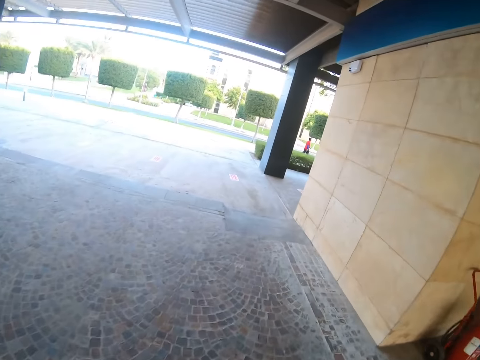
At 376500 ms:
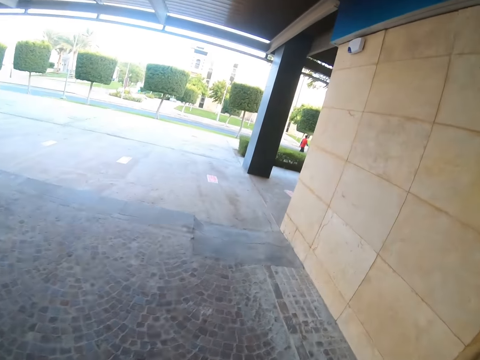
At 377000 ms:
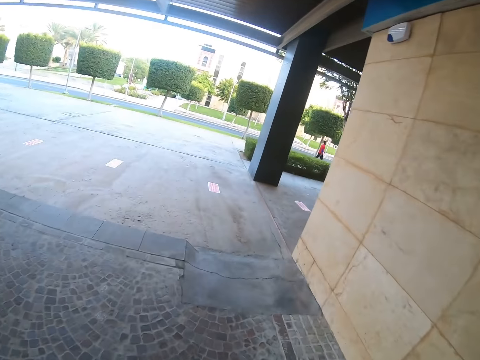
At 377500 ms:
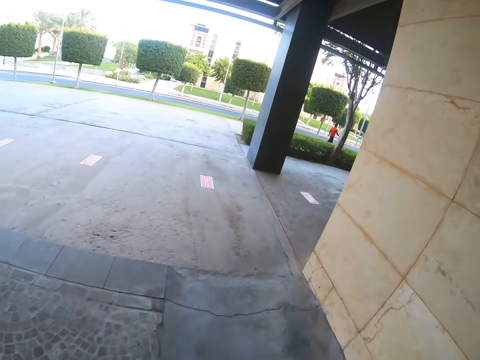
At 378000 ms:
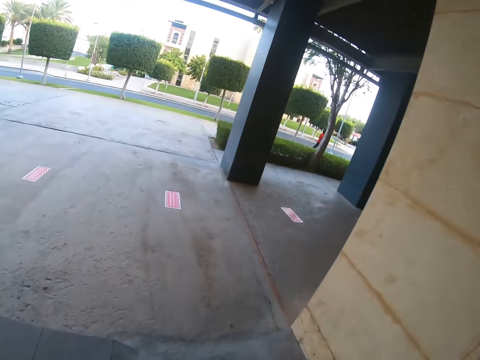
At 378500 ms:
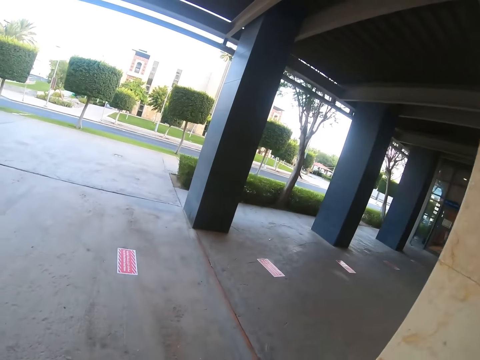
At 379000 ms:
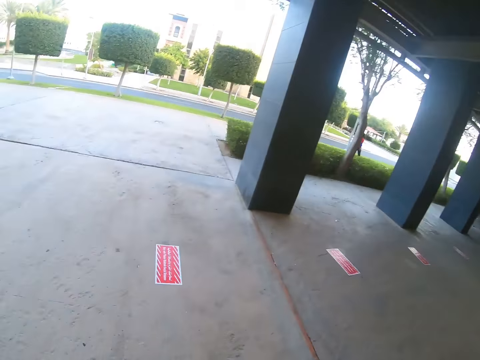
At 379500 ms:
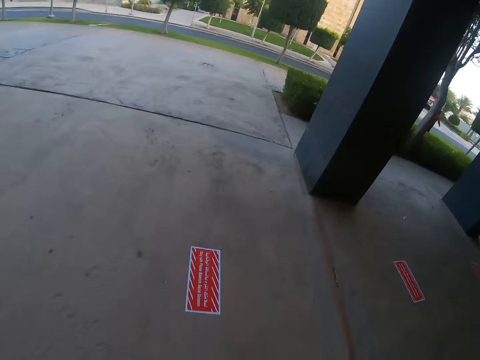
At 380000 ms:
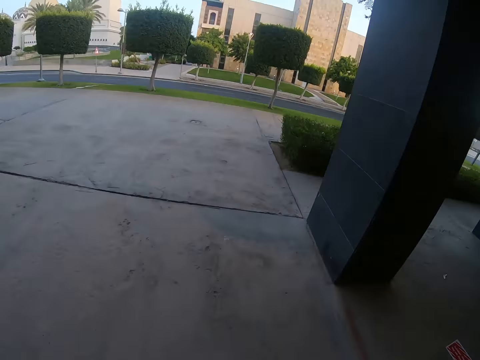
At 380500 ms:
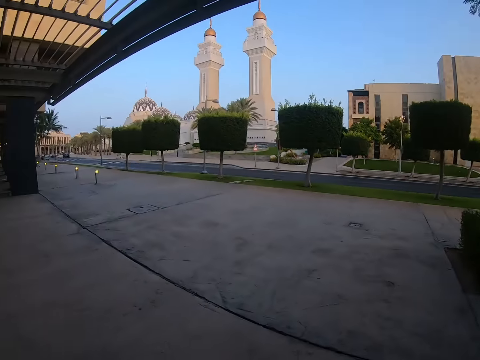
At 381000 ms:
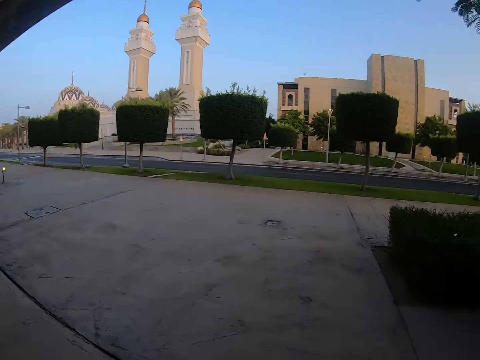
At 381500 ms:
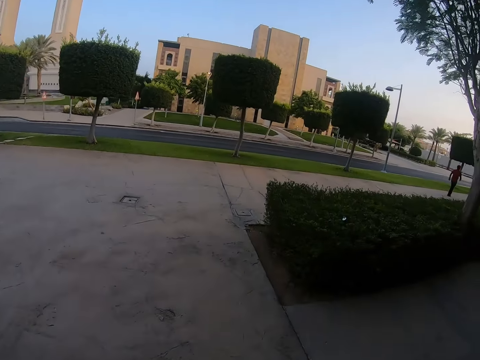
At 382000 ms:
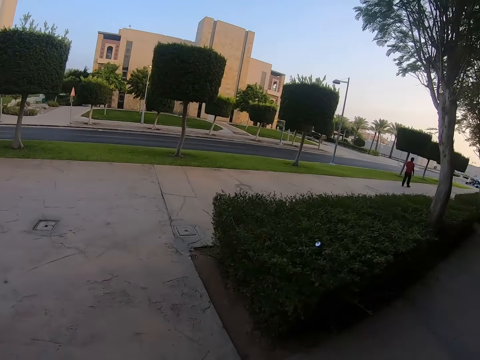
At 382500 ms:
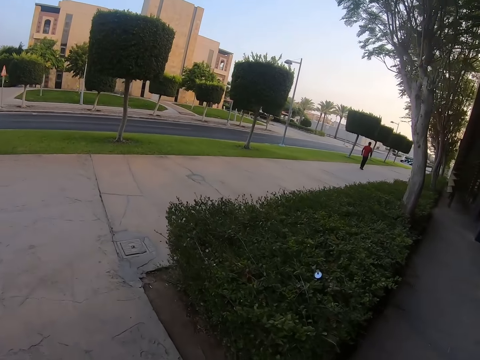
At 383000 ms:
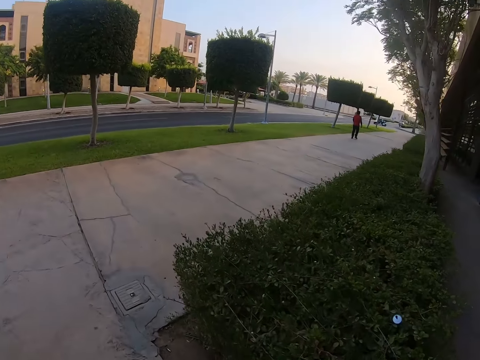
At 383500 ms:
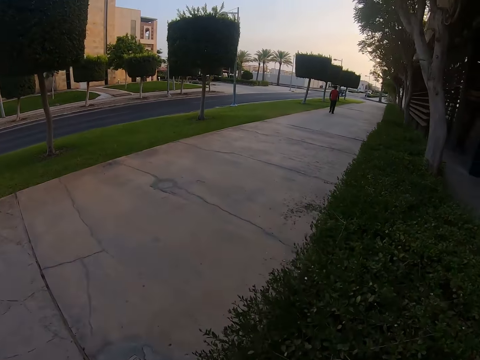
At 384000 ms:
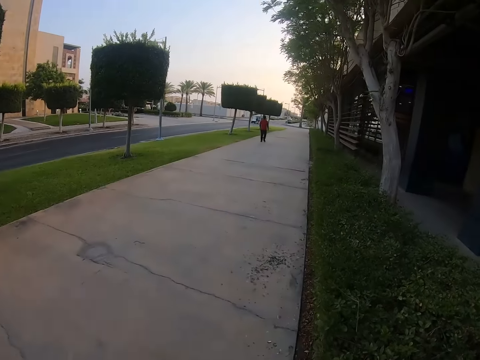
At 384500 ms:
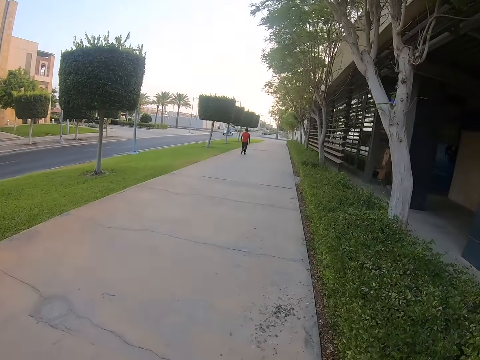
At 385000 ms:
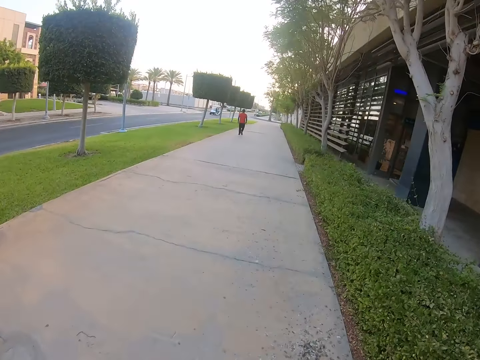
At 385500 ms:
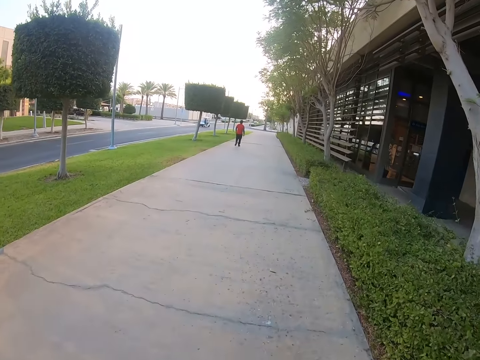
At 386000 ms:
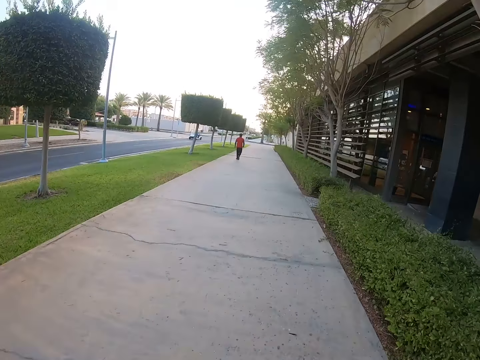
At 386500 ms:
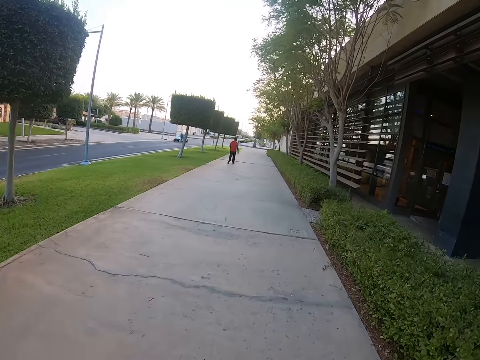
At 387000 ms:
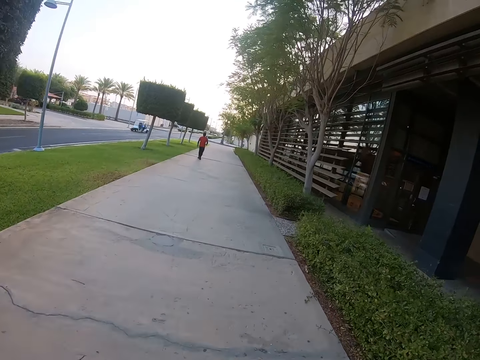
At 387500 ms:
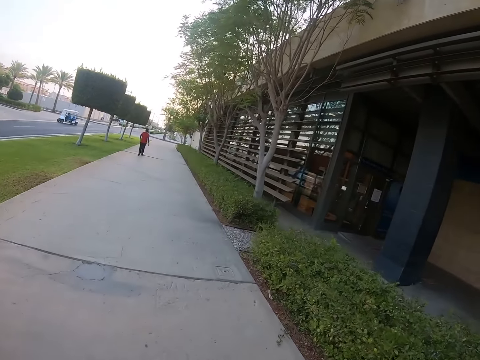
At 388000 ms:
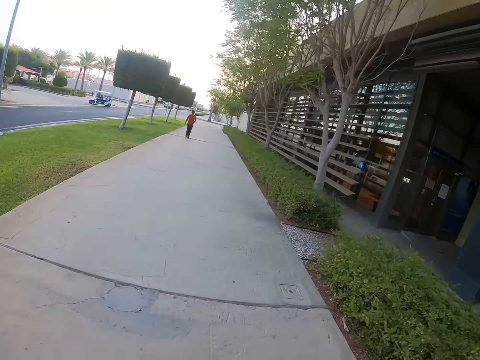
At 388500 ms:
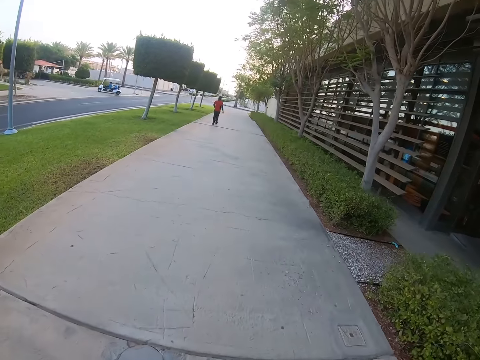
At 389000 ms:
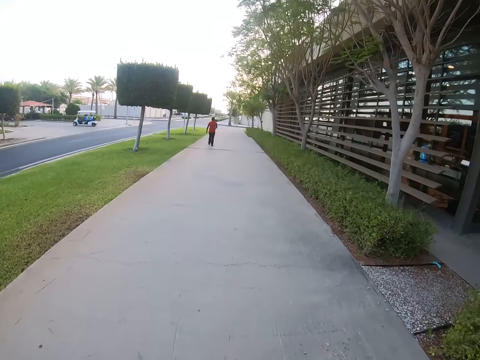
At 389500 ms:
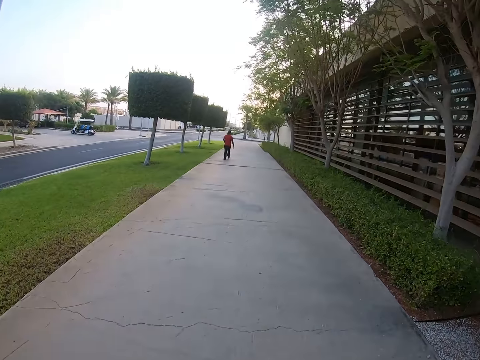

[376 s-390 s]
The camera wearer walks on the sidewalk.

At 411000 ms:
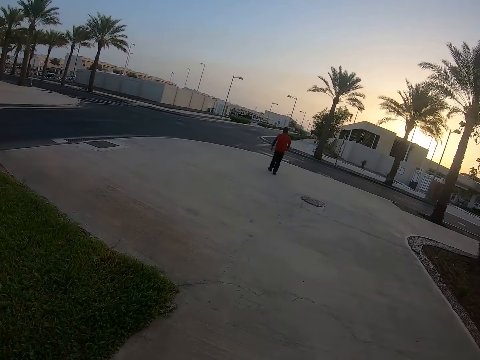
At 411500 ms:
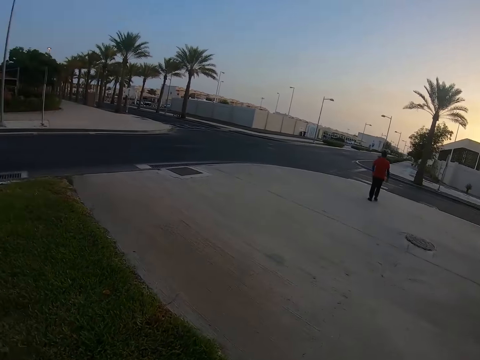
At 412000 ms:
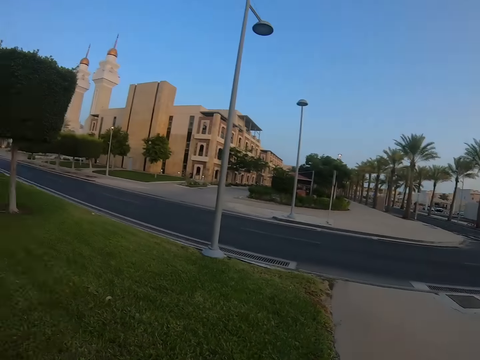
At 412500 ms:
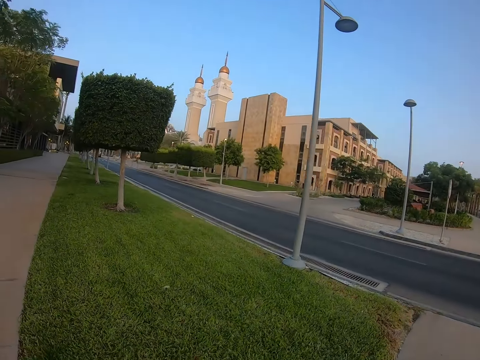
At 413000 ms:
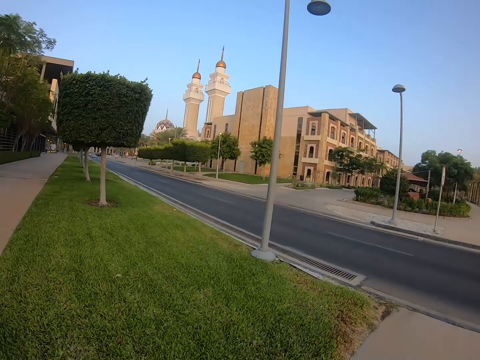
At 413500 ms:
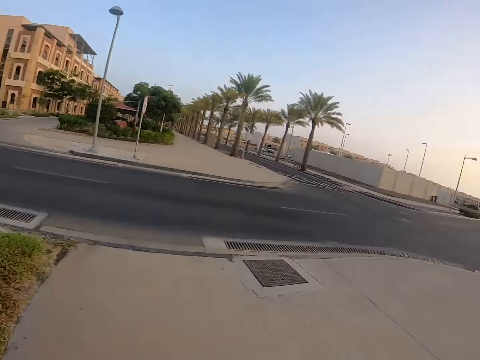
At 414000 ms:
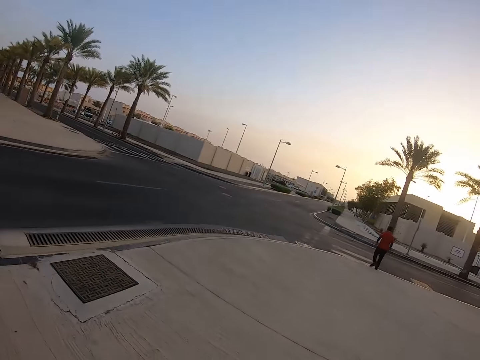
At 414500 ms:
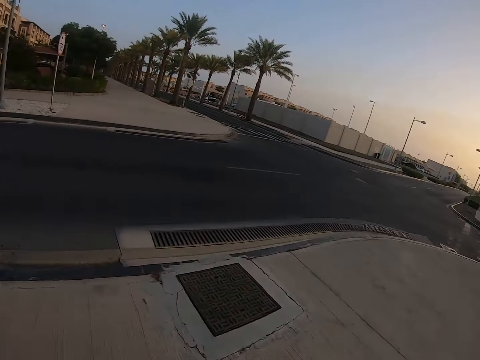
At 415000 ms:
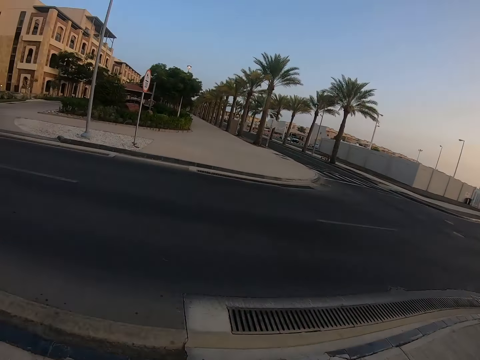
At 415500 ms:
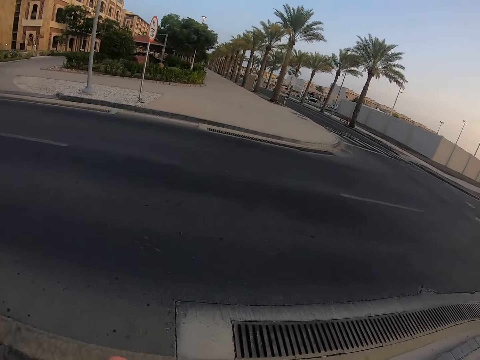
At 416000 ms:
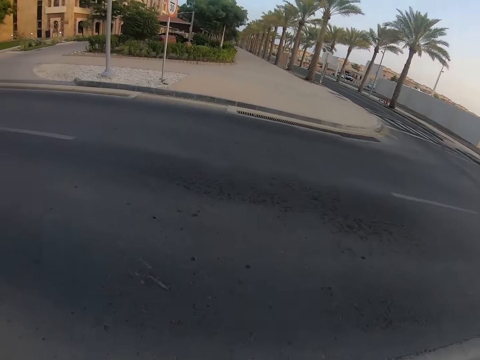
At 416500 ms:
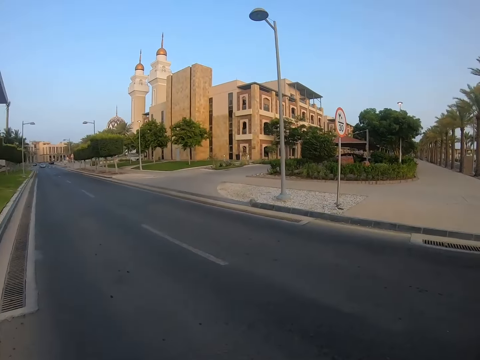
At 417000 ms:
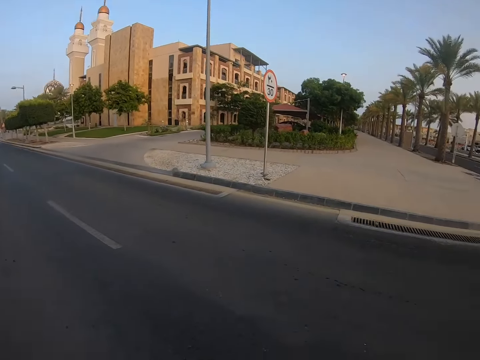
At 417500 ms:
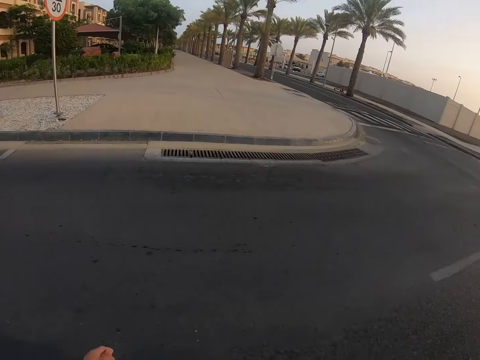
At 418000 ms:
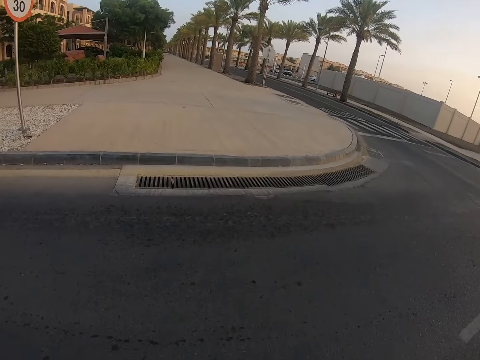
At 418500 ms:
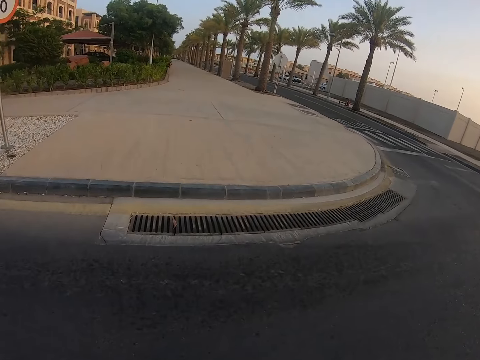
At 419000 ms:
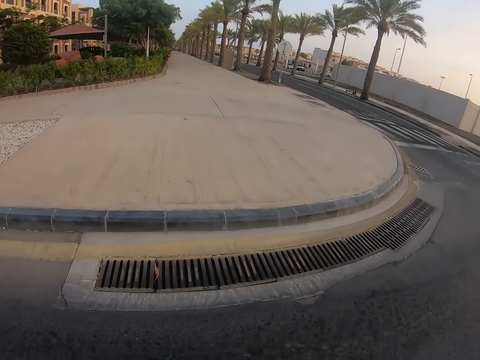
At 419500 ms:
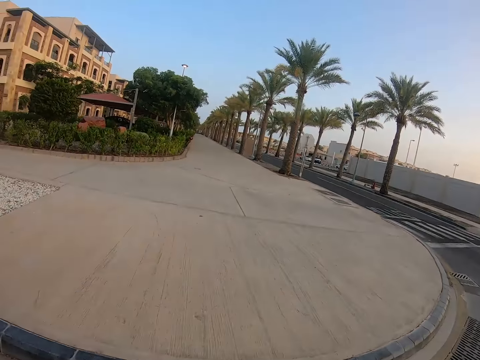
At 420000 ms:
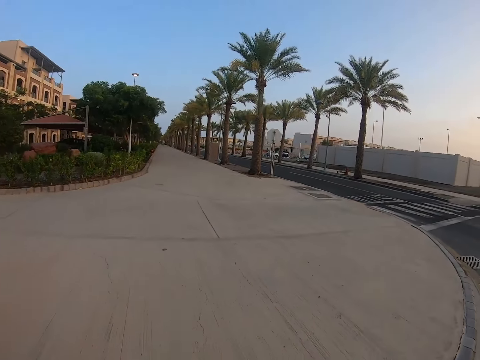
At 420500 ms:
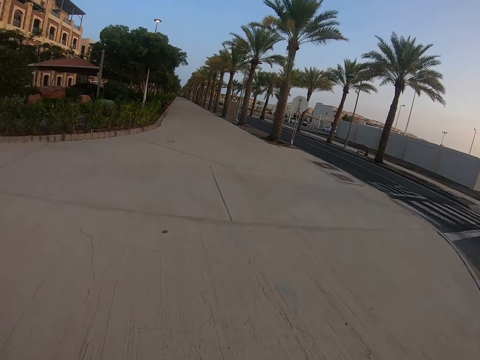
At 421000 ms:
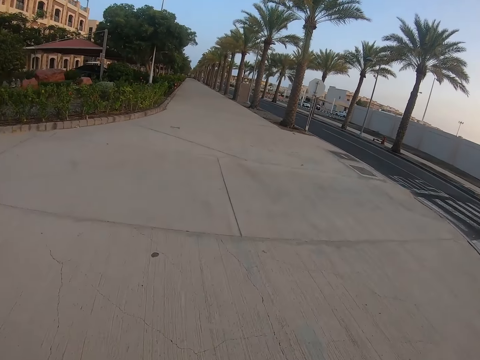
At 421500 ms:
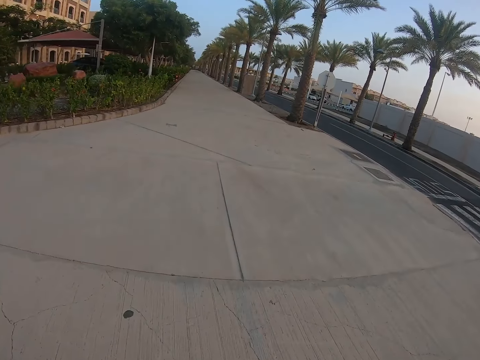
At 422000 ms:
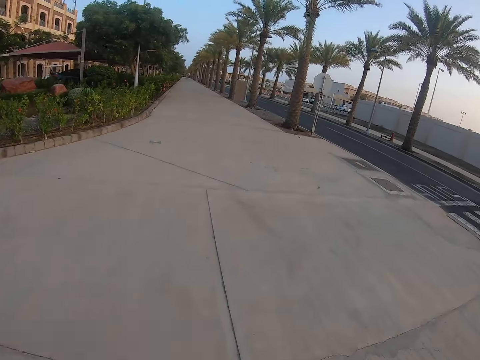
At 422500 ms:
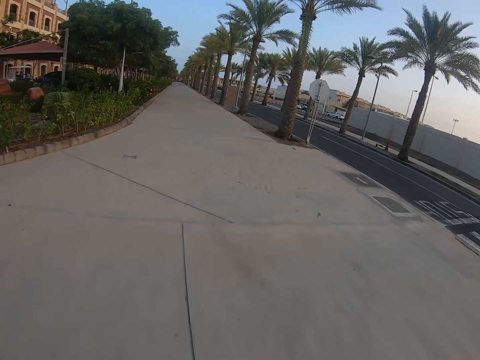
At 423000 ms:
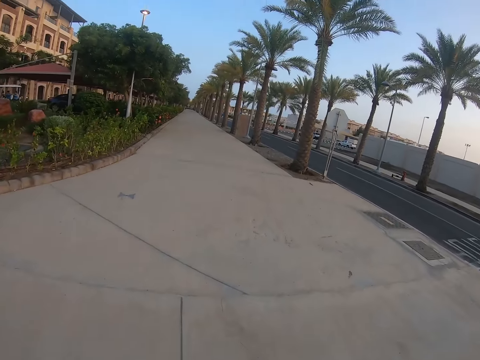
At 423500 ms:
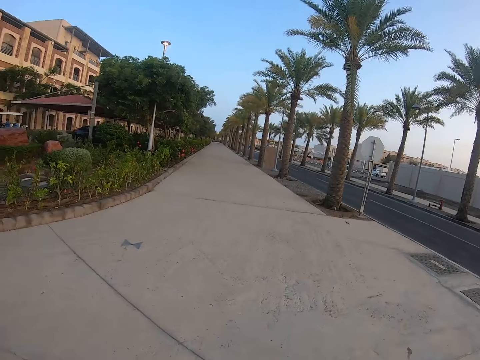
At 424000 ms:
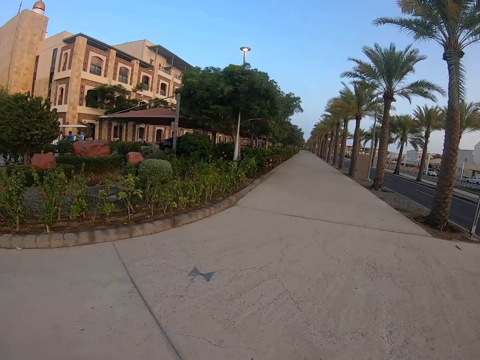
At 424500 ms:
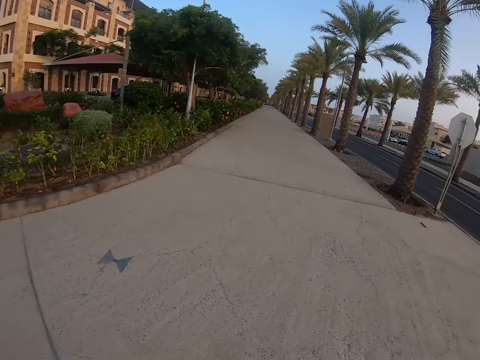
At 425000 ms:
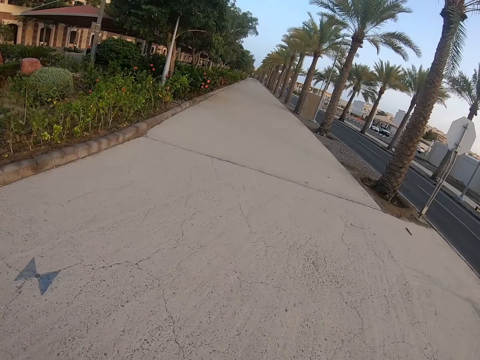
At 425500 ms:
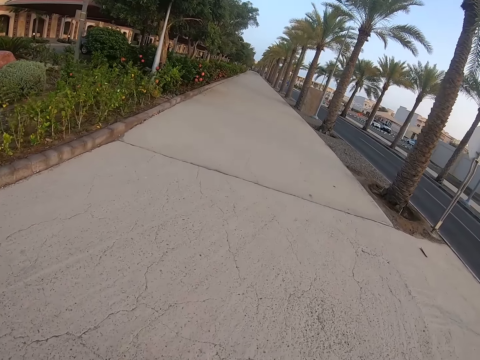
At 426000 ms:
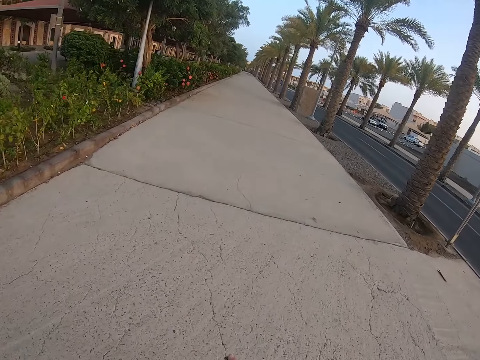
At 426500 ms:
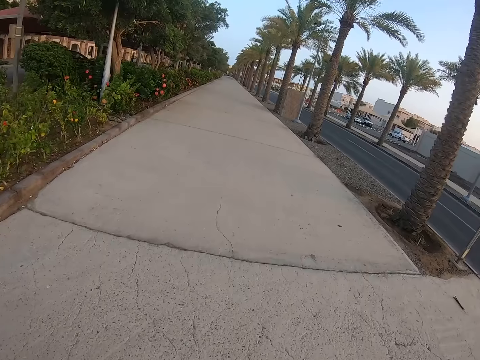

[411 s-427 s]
The camera wearer looks around. They cross the road. They walk on the sidewalk. They walk along the road.
